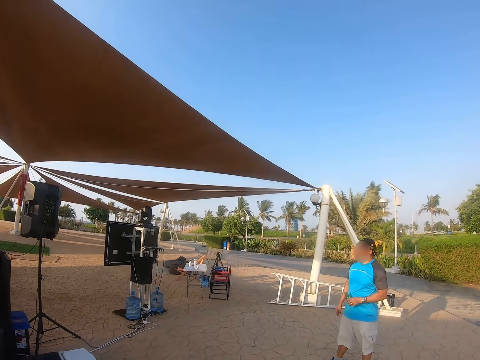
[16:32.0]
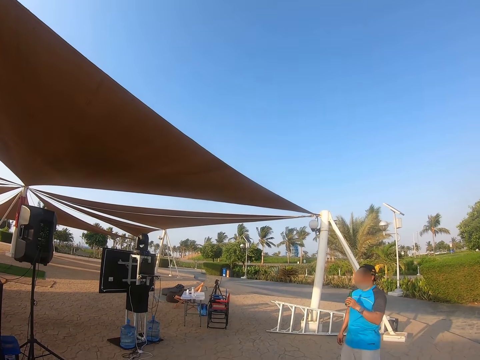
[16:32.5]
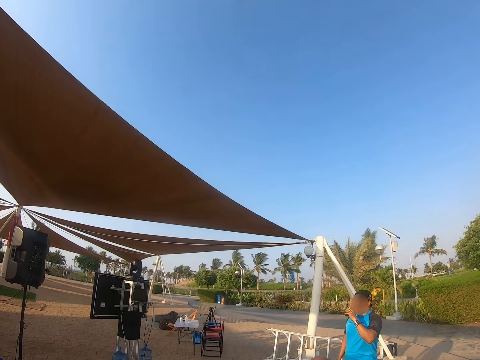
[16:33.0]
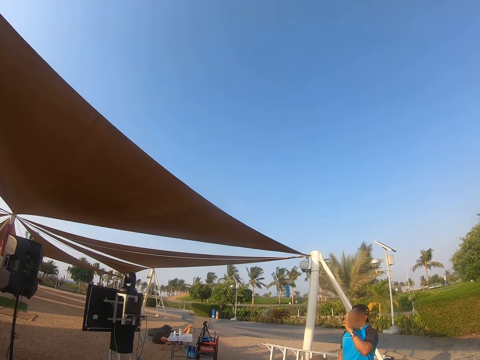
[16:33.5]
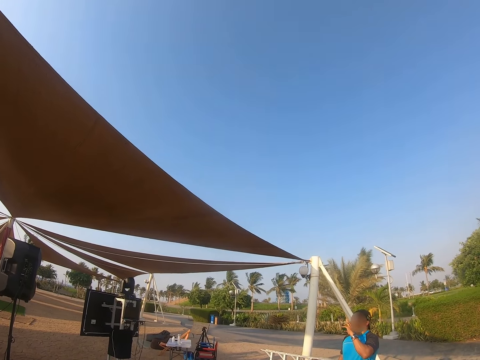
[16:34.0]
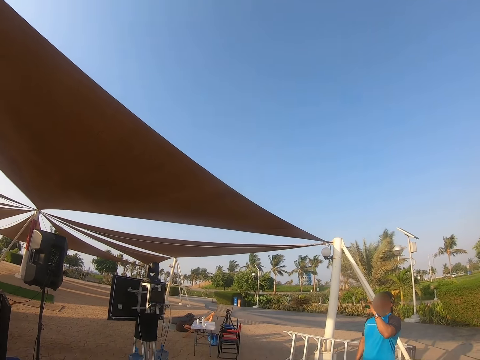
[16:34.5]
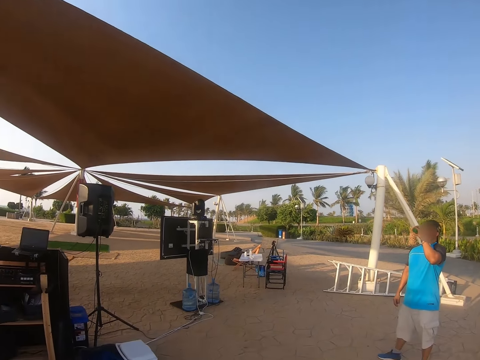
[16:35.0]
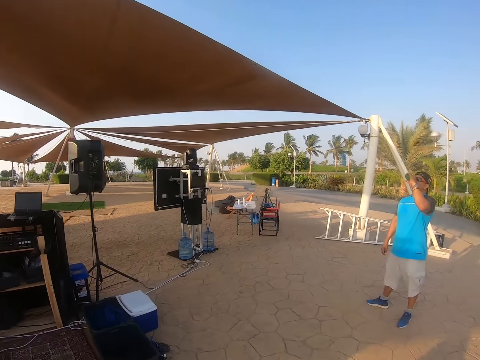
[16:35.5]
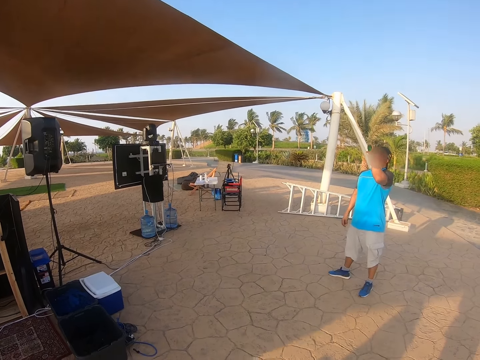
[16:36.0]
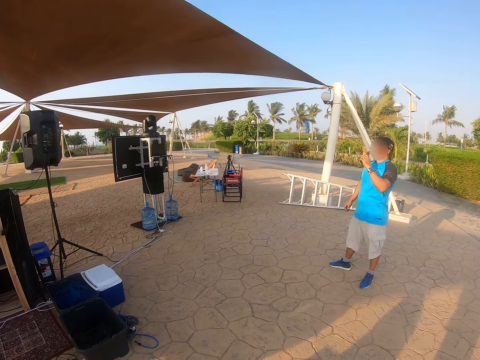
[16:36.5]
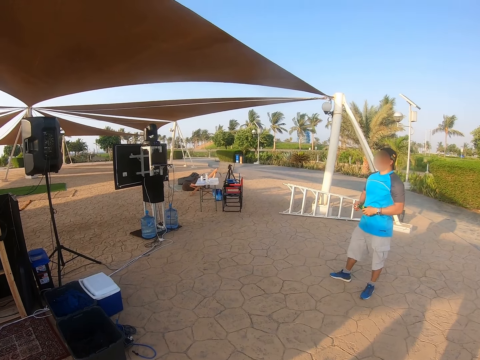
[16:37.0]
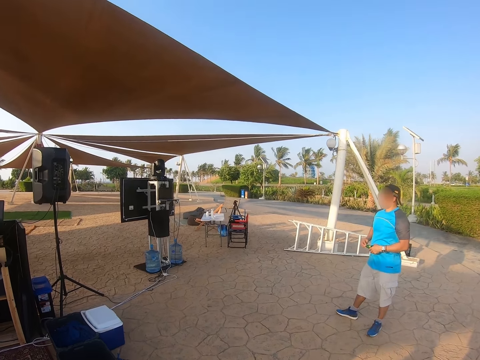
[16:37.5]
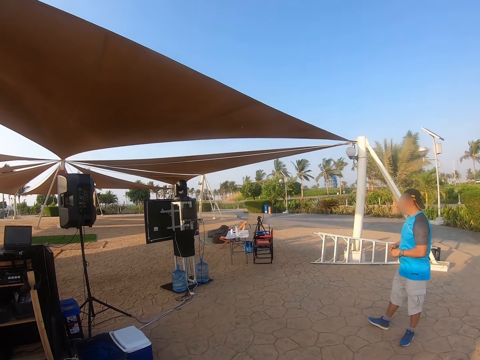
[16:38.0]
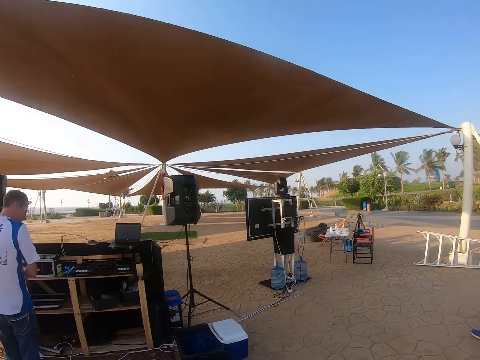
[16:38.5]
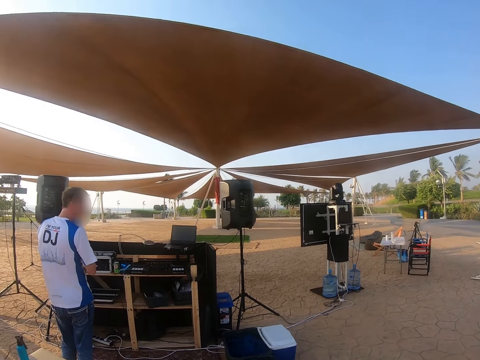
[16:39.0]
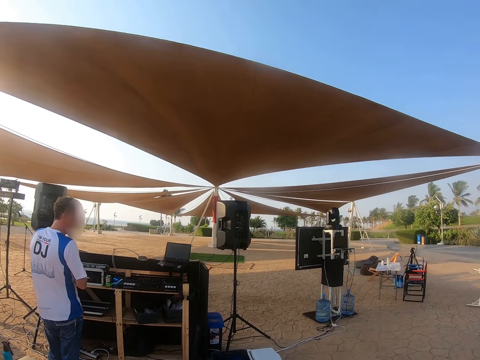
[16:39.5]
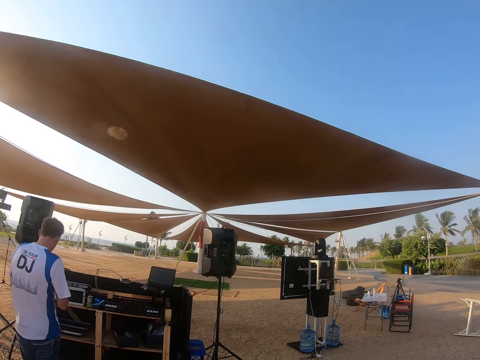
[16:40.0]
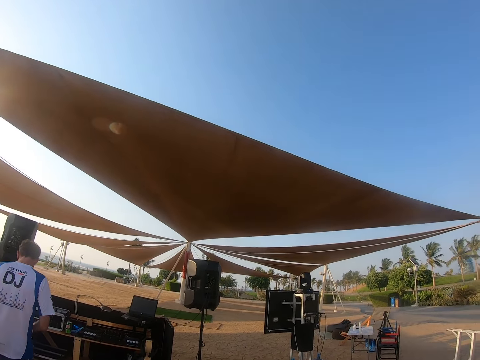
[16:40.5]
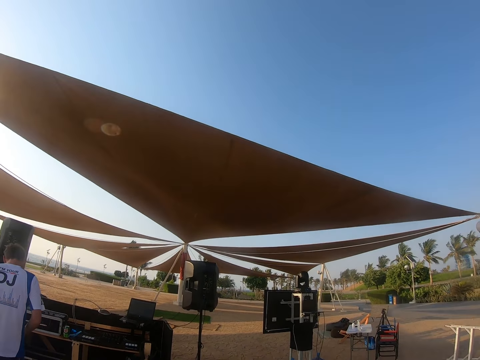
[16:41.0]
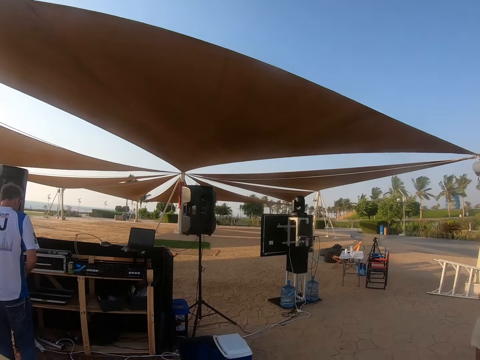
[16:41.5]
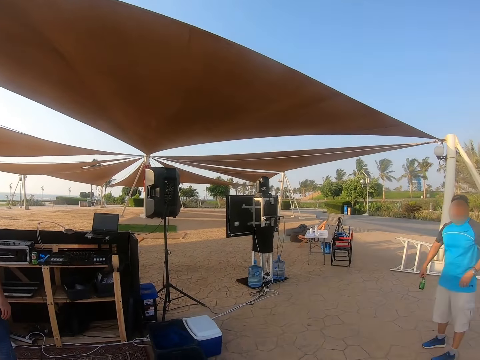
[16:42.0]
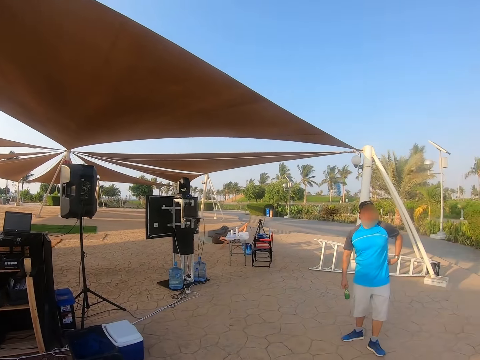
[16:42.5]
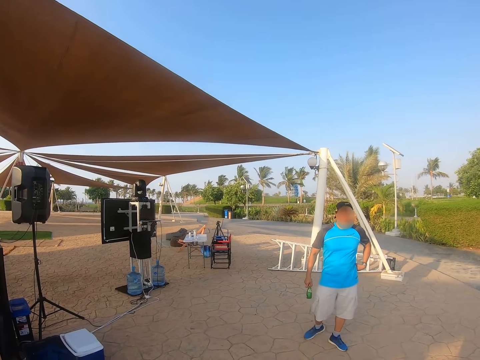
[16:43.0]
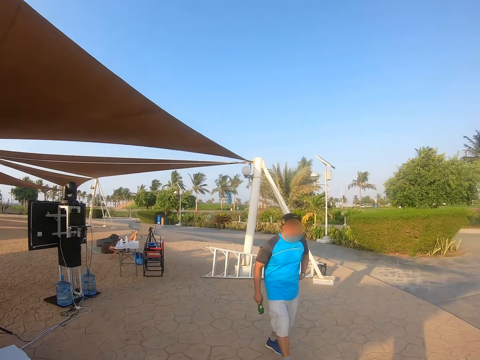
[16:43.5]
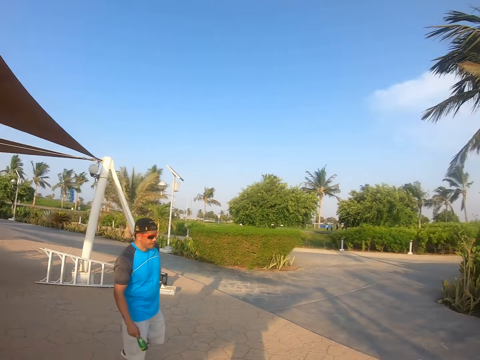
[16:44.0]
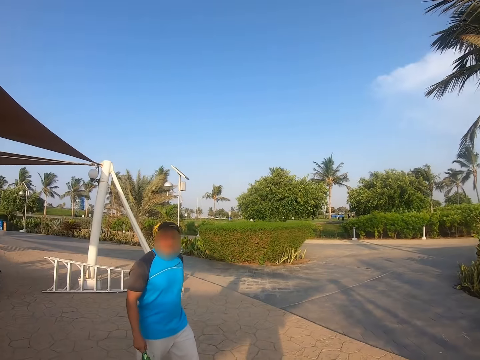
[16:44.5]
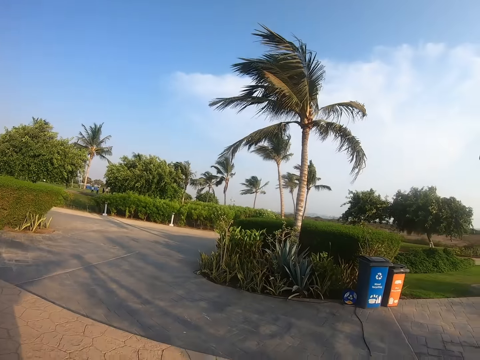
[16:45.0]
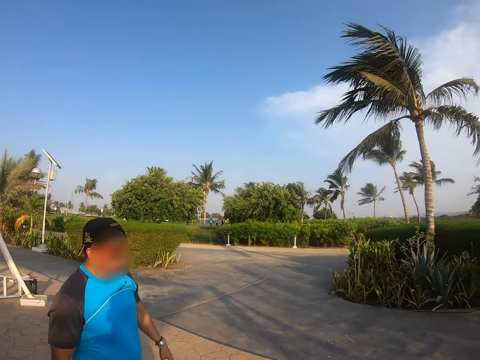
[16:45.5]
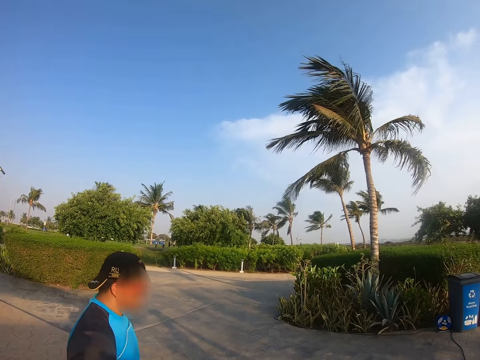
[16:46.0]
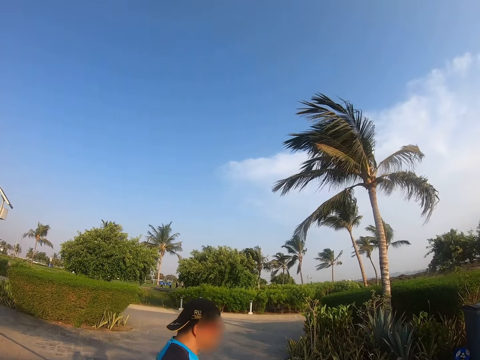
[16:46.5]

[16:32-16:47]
A man drinks something. The camera wearer walks around. The man walks around.

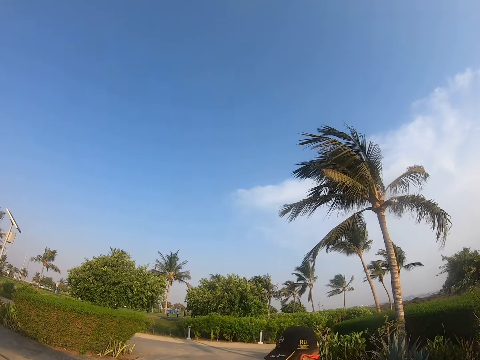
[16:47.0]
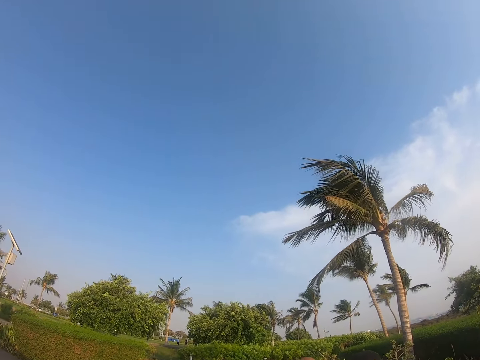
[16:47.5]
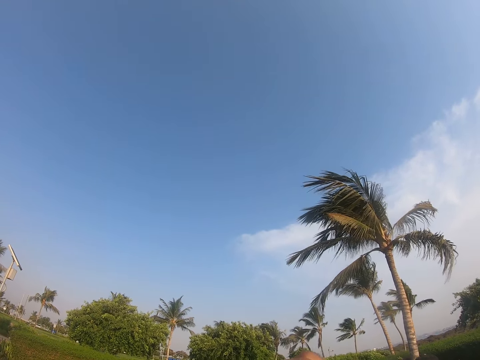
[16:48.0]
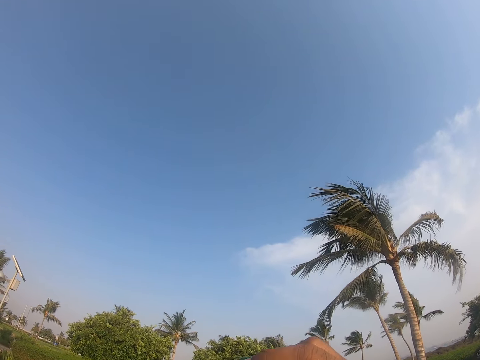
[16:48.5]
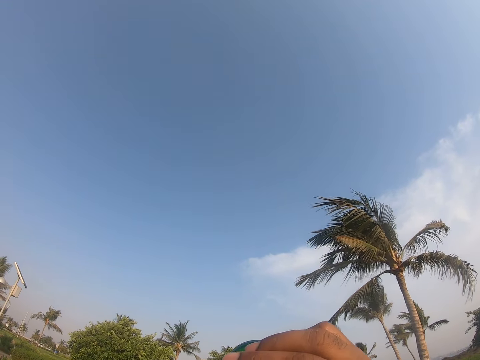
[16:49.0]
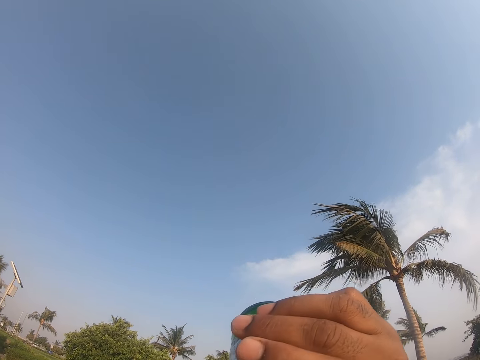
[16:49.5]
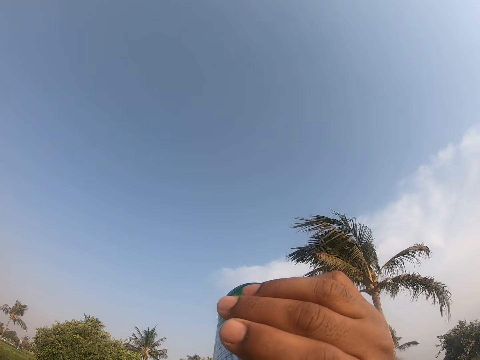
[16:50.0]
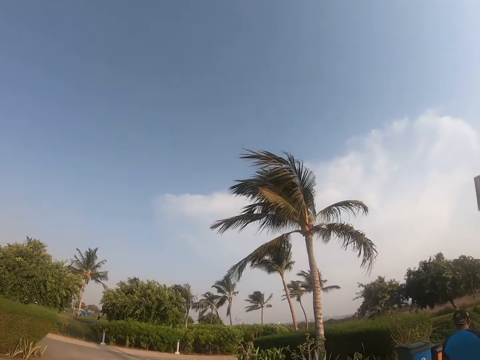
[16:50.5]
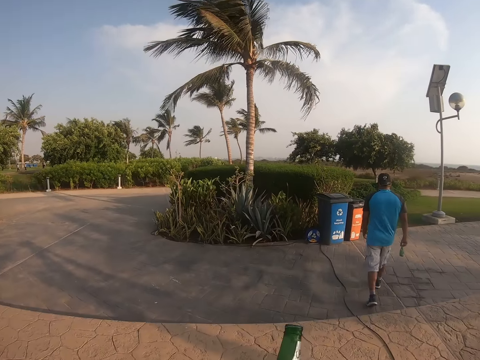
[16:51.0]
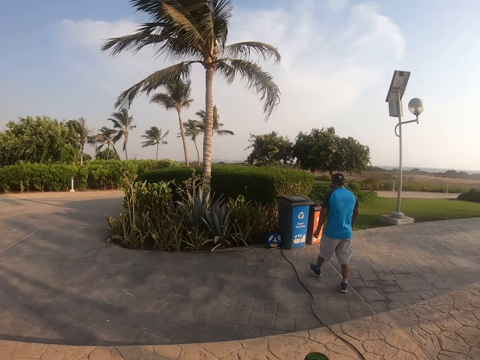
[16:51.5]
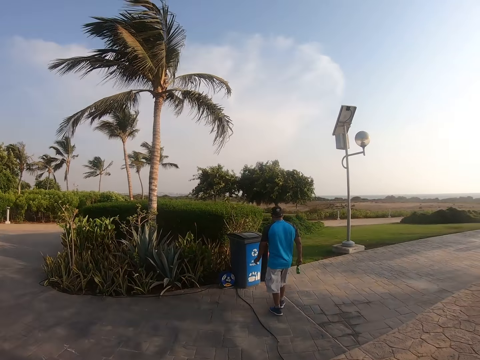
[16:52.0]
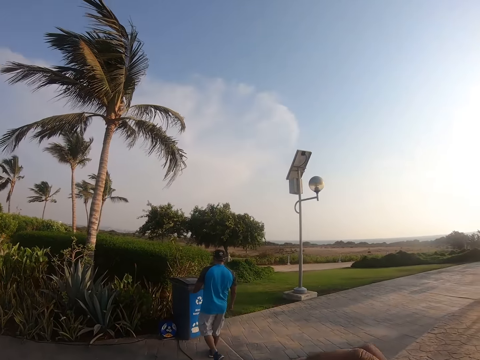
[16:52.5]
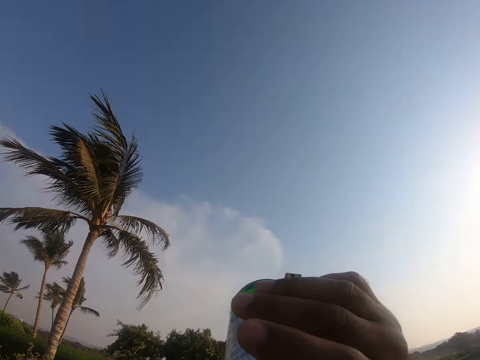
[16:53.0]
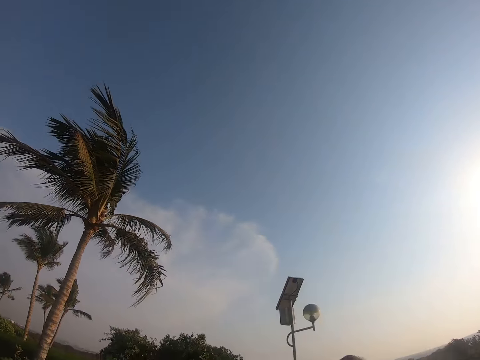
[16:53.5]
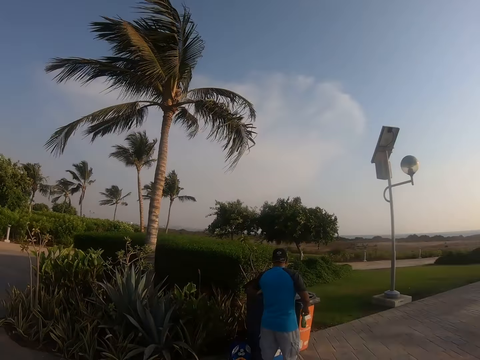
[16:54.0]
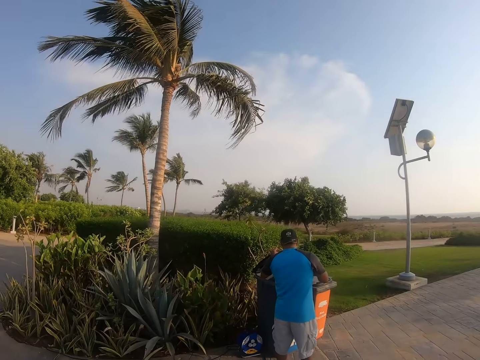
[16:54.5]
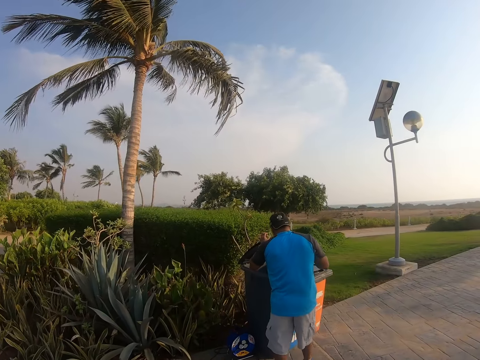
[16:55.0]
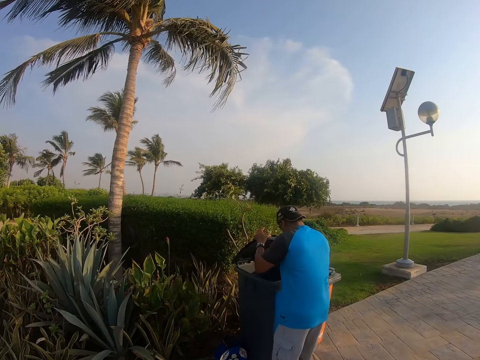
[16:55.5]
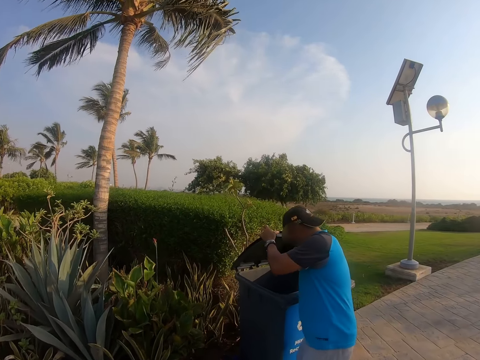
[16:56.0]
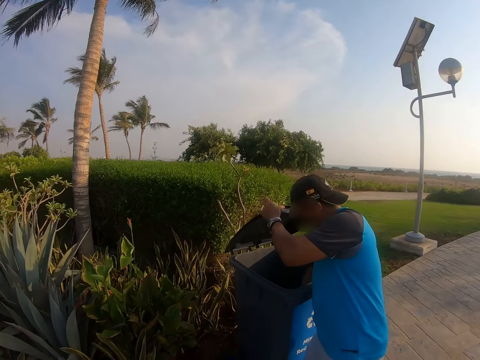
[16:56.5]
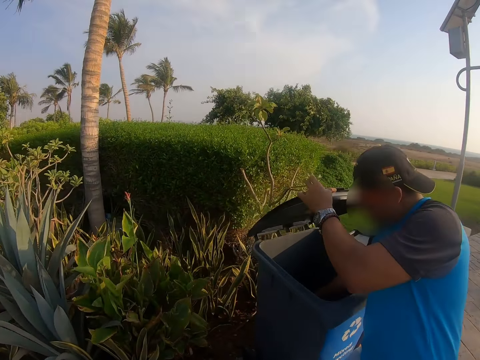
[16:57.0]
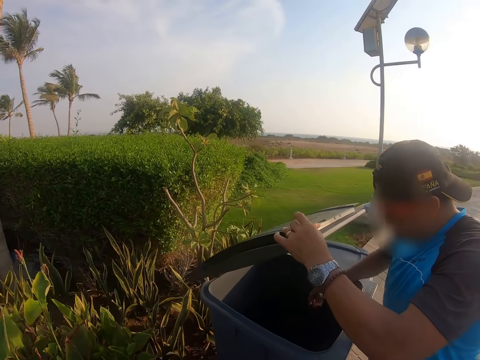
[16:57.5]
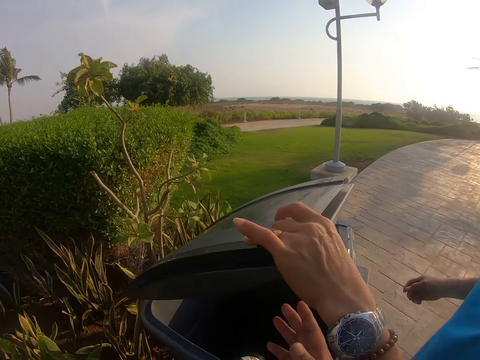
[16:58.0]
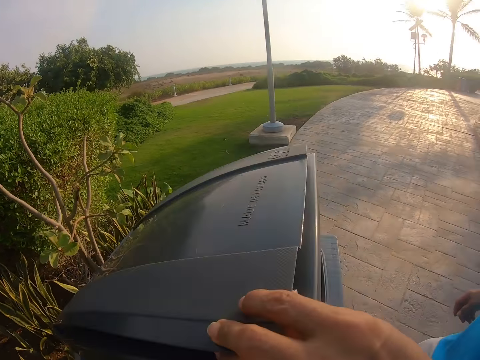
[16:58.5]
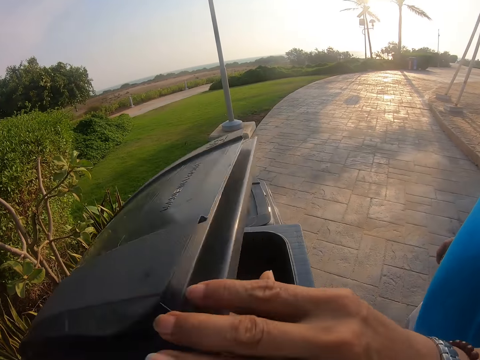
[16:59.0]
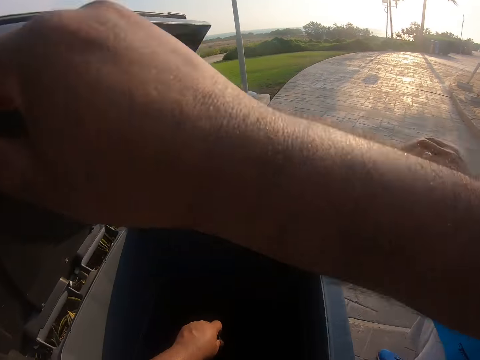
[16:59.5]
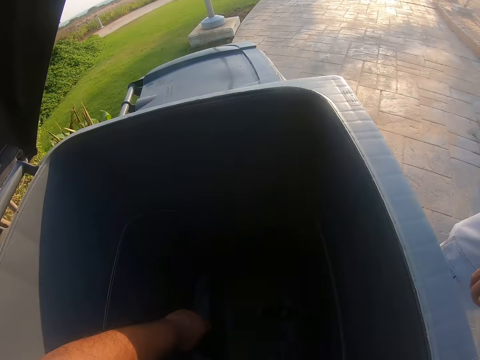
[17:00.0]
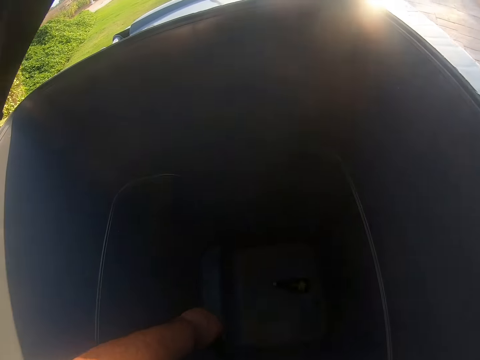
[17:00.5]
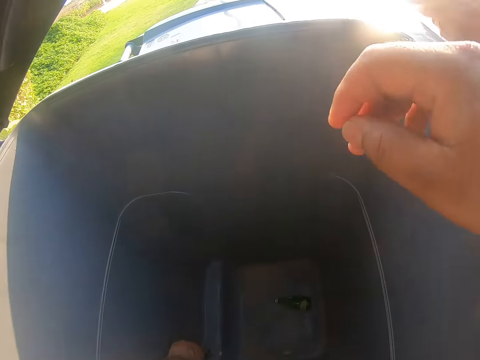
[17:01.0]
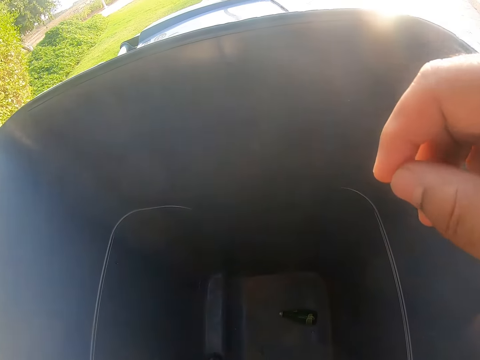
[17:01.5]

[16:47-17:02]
The camera wearer looks around. They drink something. A man walks towards the dustbin. The camera wearer holds the bottle. They drink something. The man puts the bottle in the dustbin. The camera wearer walks to the dustbin. They hold the dustbin lid. They put the bottle in the dustbin.
